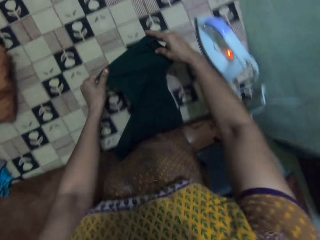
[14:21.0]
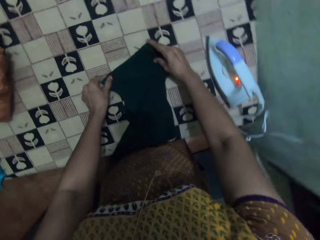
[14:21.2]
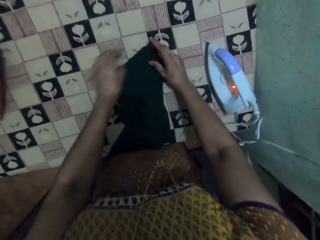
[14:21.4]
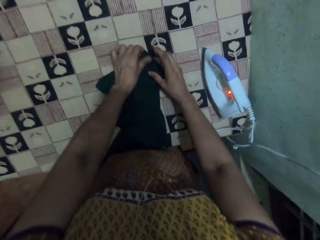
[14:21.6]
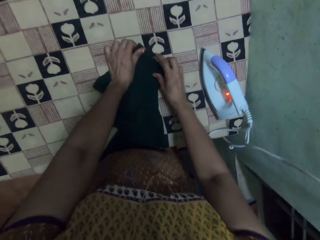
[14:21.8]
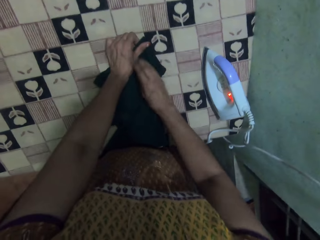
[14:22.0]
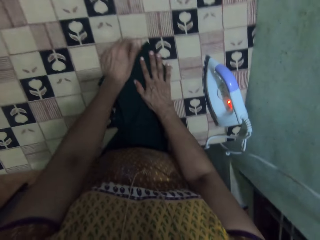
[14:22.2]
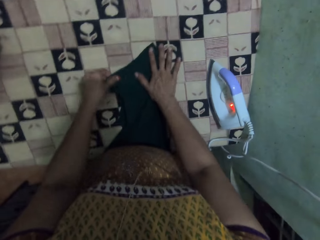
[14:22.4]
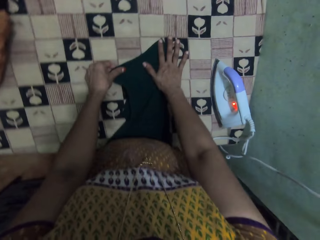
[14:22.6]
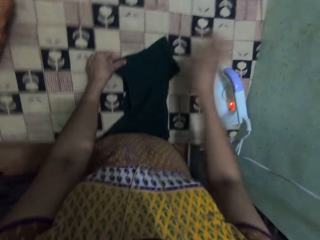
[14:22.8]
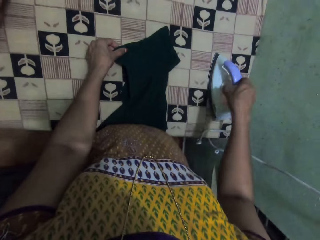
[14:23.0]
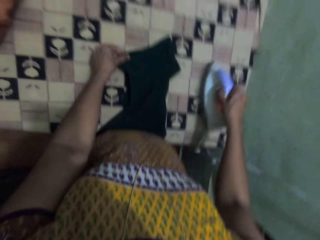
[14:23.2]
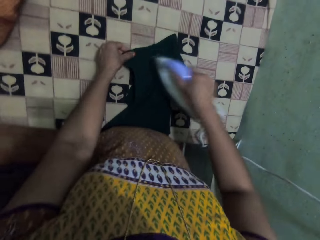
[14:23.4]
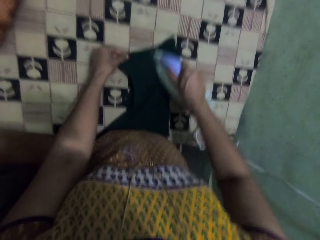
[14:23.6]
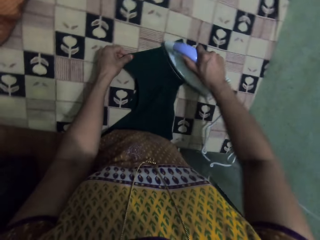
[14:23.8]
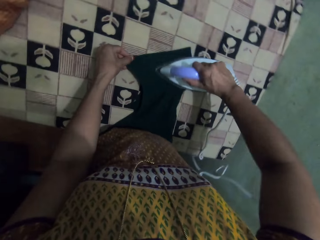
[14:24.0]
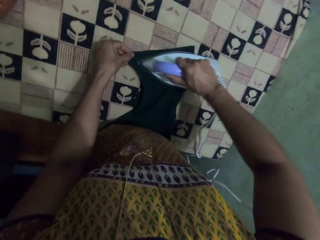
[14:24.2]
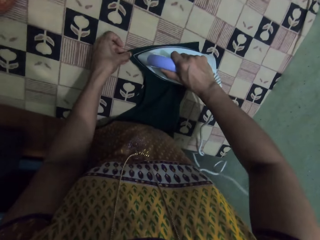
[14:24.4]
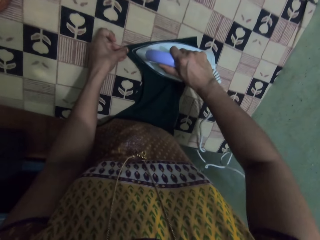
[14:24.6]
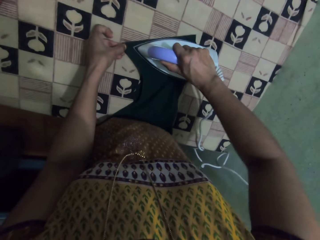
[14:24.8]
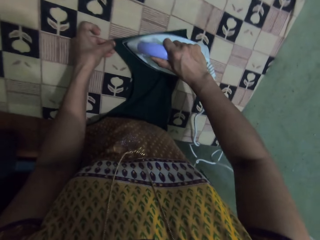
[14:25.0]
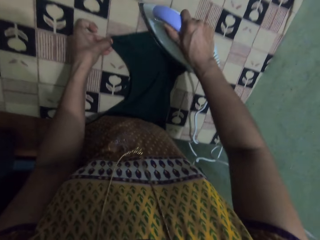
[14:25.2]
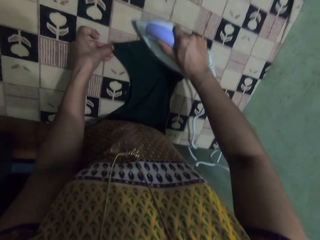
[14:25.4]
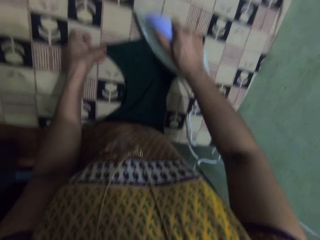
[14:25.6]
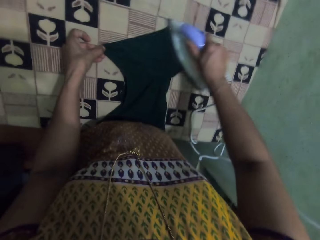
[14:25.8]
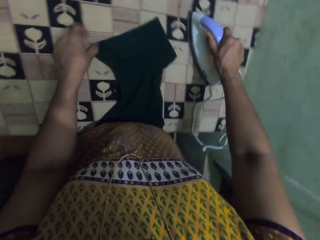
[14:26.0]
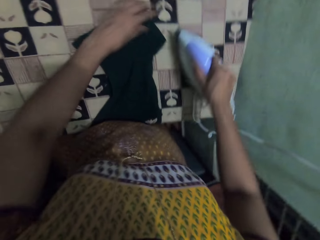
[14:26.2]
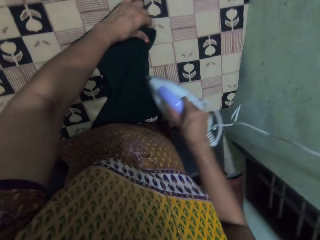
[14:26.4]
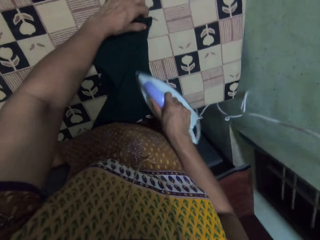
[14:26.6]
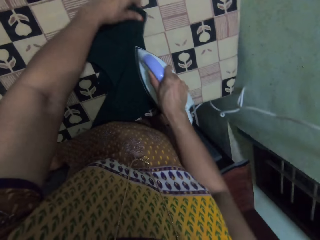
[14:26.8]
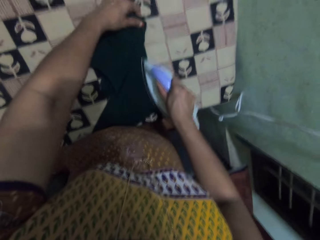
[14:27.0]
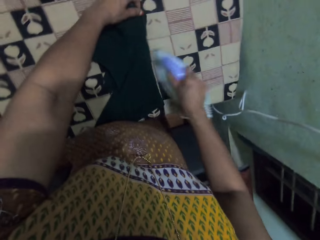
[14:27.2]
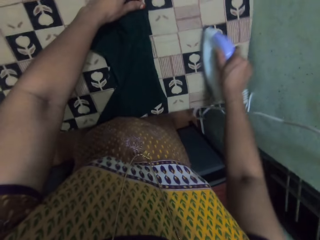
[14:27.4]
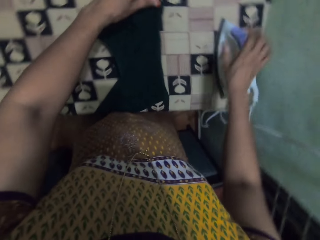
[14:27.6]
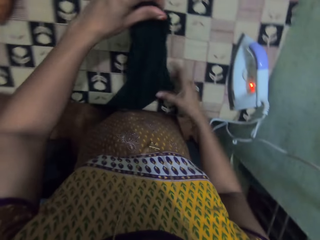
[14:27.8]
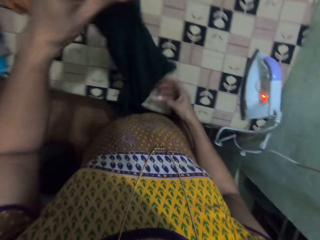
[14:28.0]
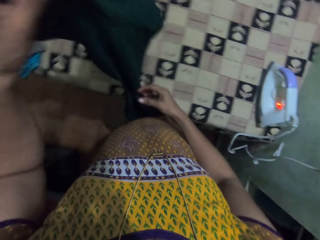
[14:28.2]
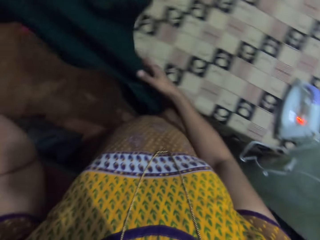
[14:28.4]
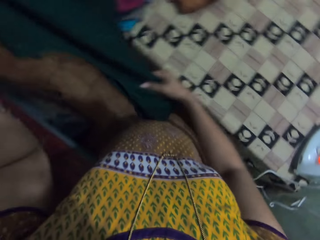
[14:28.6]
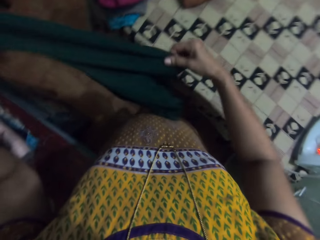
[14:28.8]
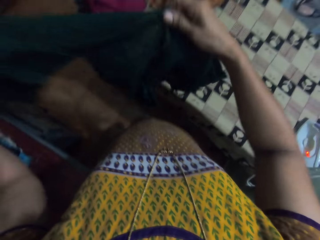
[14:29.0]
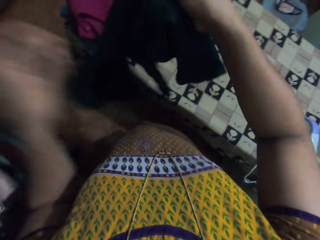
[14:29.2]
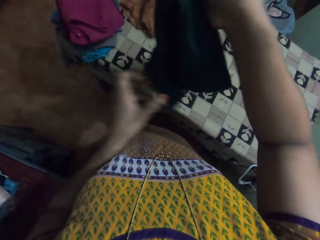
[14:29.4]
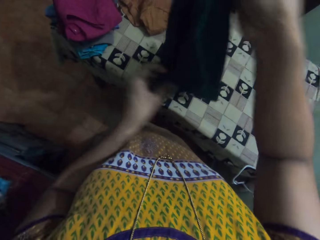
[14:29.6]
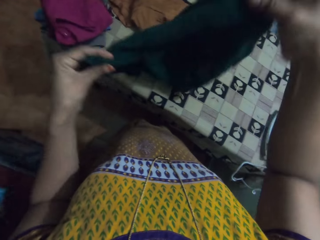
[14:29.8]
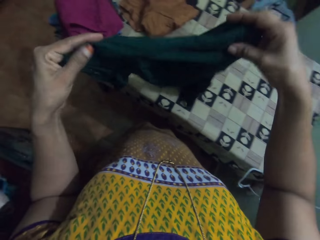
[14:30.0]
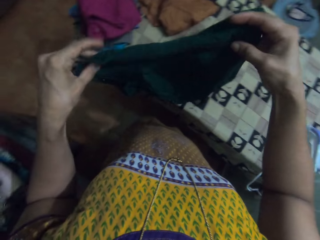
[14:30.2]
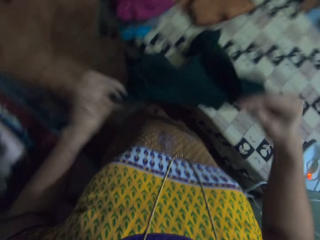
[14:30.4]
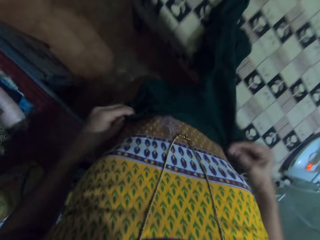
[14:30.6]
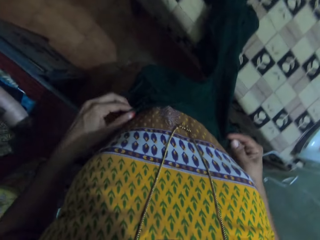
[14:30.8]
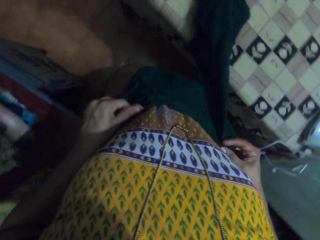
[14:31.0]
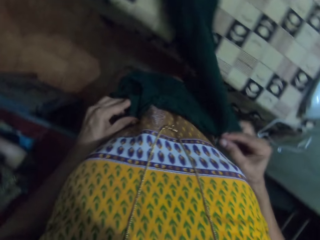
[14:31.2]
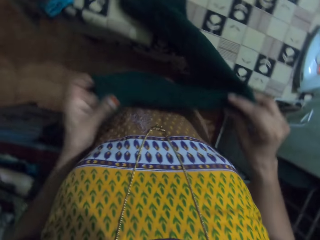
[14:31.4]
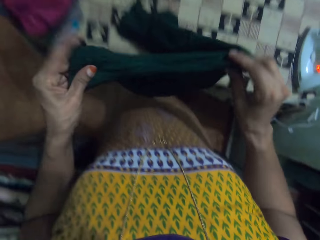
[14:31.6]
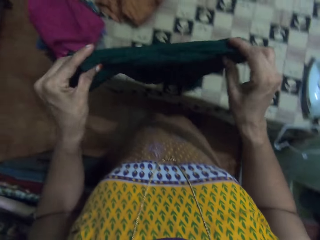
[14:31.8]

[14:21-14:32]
The camera wearer arranges the cloth on the table. They put the cloth down. They take the iron. They iron the cloth. They put the iron on the table. They lift up the cloth. They put the cloth down.

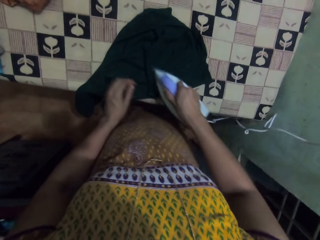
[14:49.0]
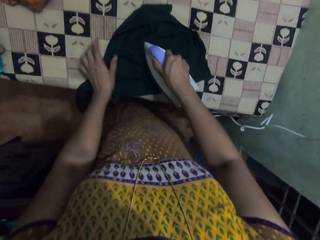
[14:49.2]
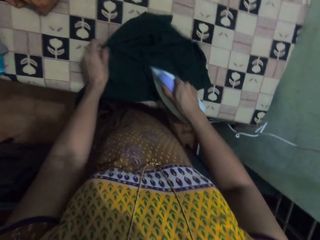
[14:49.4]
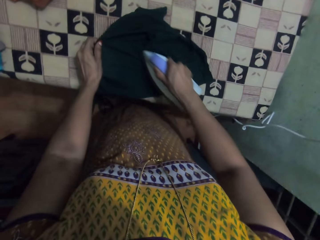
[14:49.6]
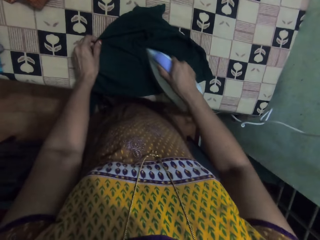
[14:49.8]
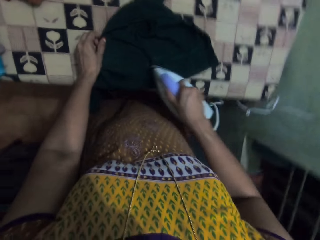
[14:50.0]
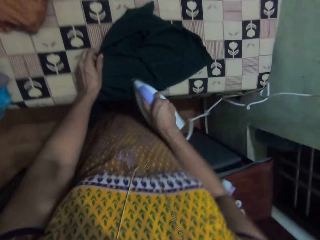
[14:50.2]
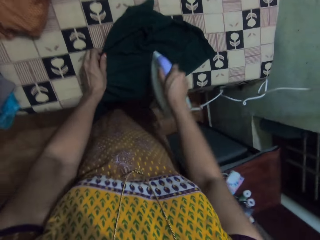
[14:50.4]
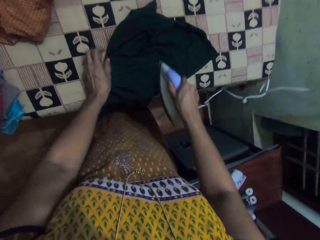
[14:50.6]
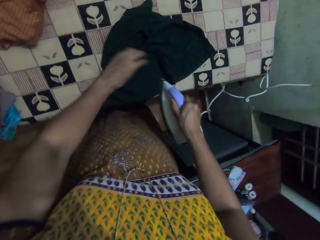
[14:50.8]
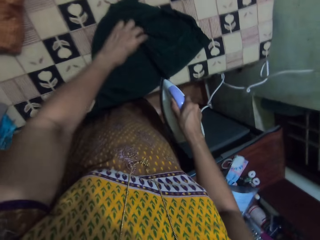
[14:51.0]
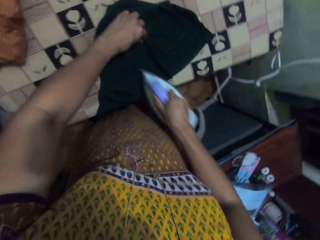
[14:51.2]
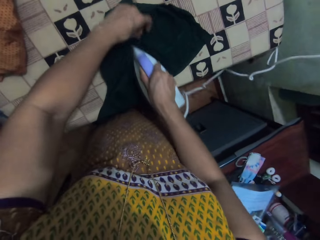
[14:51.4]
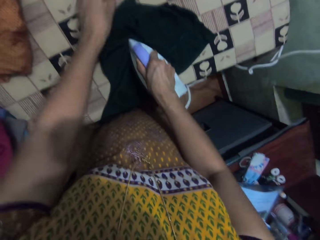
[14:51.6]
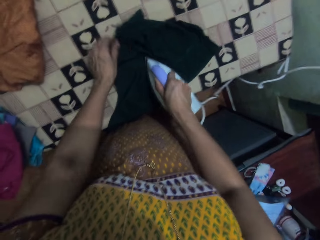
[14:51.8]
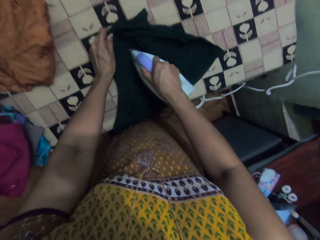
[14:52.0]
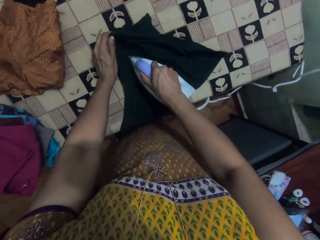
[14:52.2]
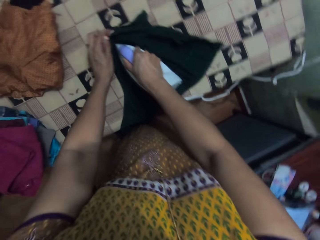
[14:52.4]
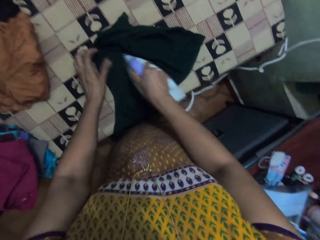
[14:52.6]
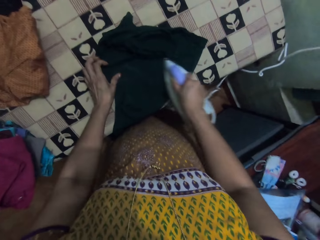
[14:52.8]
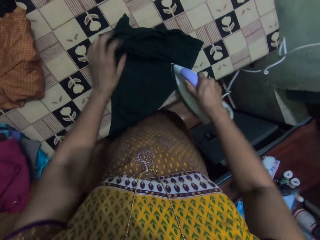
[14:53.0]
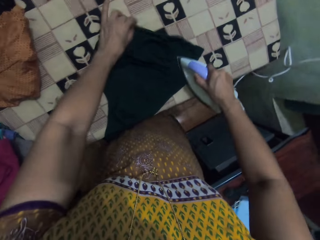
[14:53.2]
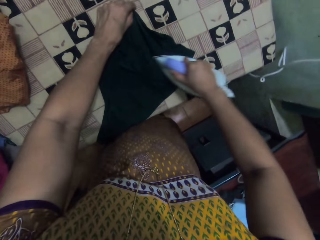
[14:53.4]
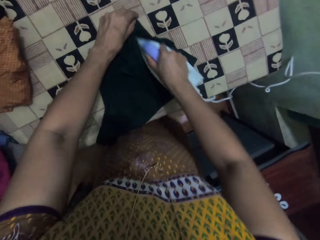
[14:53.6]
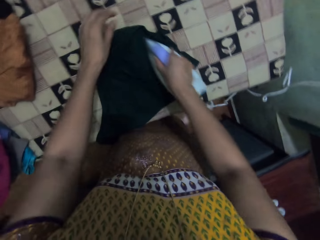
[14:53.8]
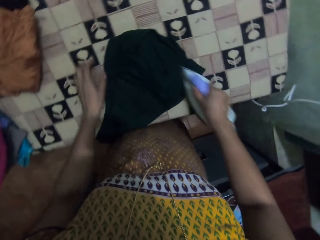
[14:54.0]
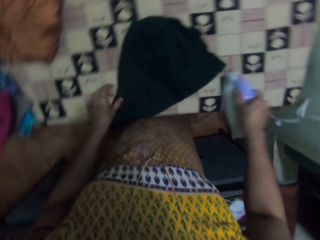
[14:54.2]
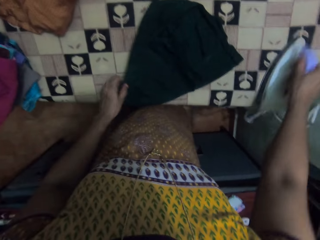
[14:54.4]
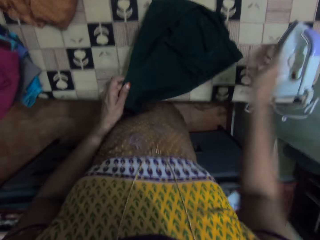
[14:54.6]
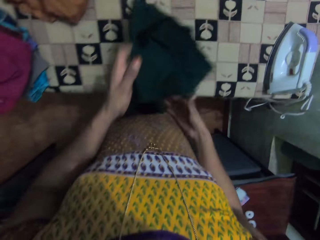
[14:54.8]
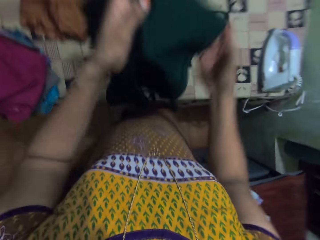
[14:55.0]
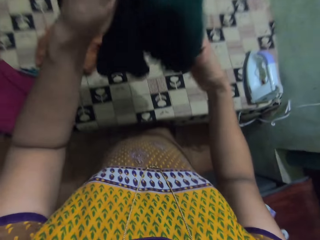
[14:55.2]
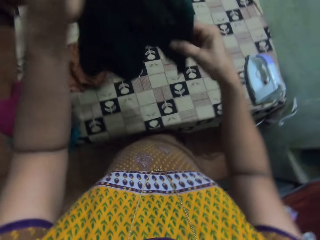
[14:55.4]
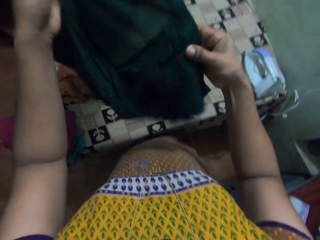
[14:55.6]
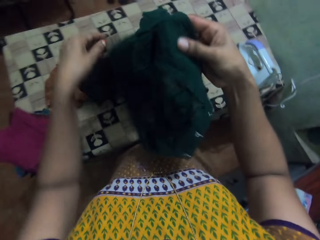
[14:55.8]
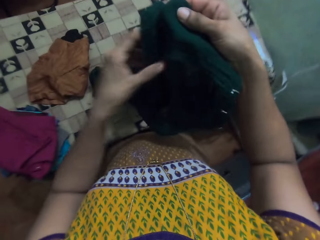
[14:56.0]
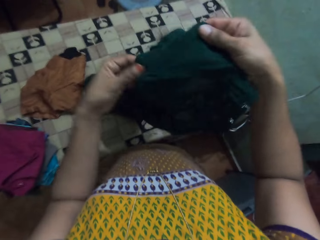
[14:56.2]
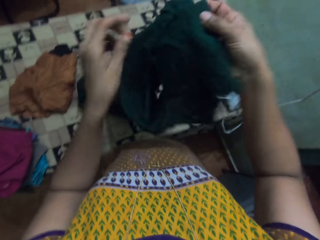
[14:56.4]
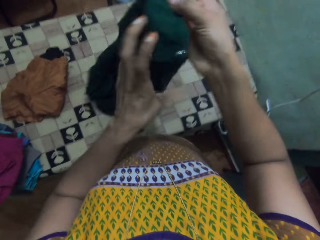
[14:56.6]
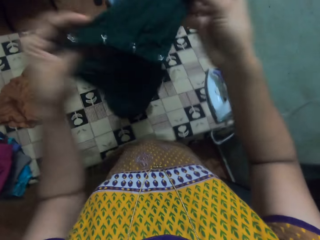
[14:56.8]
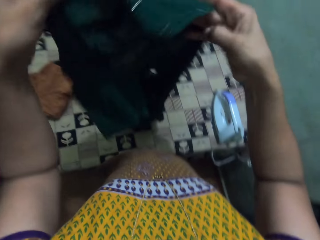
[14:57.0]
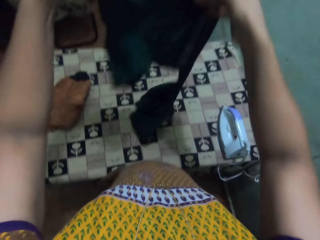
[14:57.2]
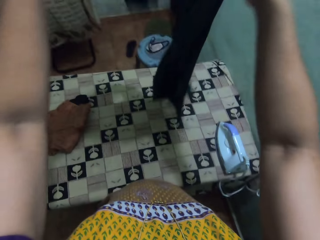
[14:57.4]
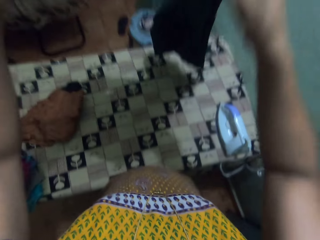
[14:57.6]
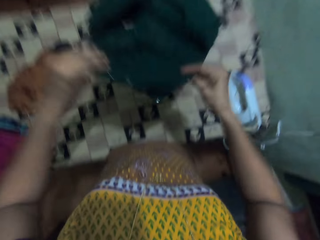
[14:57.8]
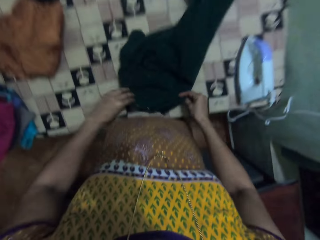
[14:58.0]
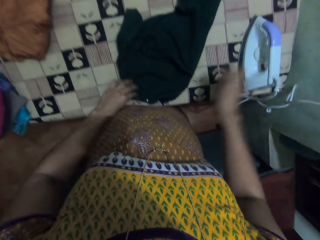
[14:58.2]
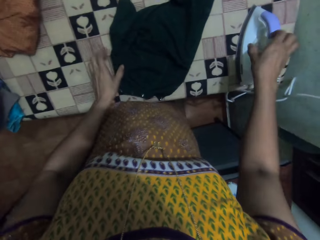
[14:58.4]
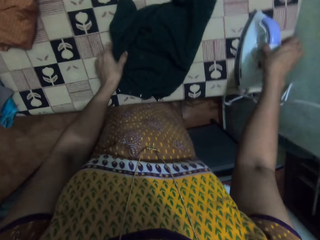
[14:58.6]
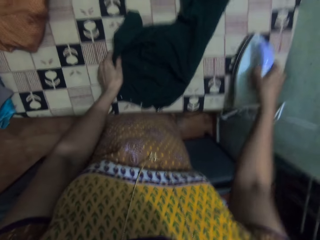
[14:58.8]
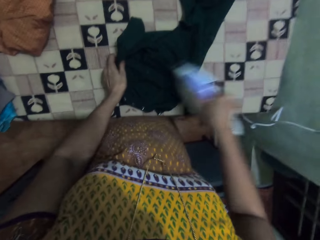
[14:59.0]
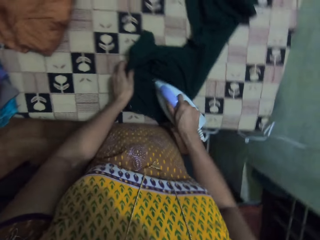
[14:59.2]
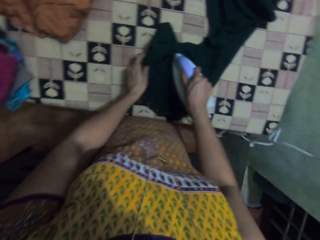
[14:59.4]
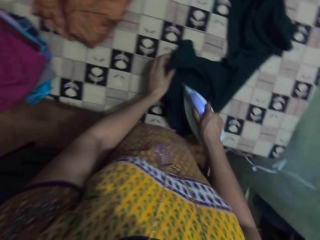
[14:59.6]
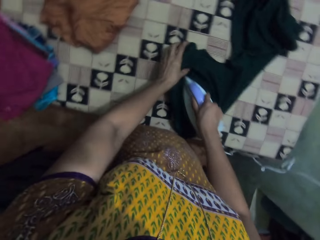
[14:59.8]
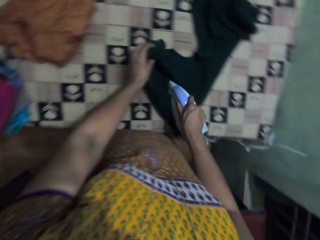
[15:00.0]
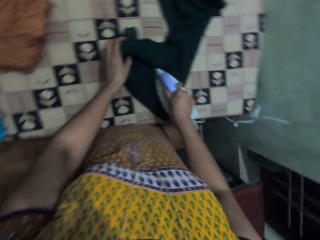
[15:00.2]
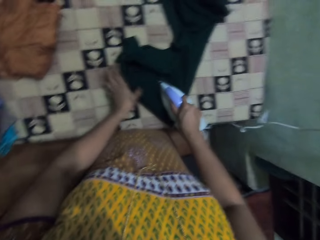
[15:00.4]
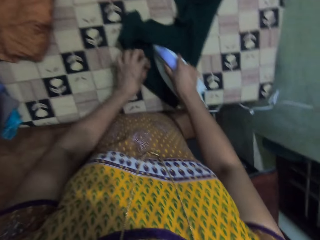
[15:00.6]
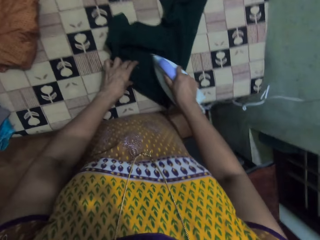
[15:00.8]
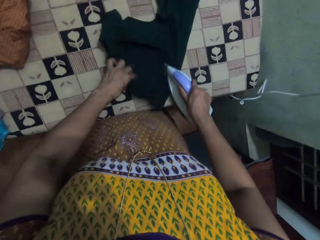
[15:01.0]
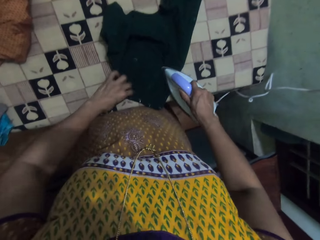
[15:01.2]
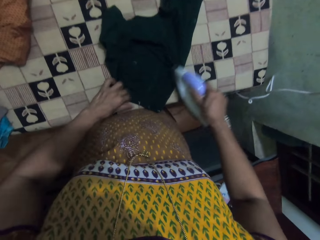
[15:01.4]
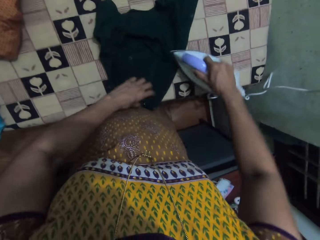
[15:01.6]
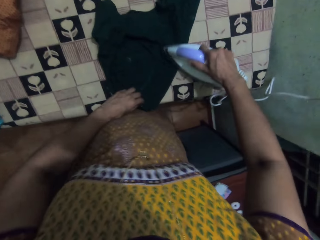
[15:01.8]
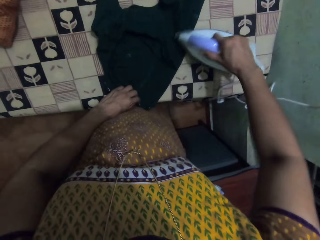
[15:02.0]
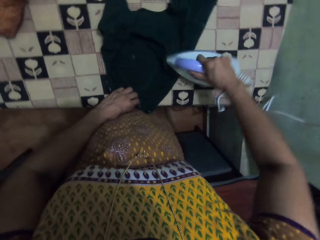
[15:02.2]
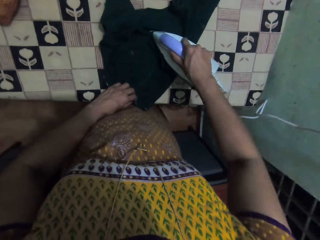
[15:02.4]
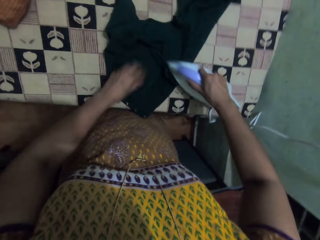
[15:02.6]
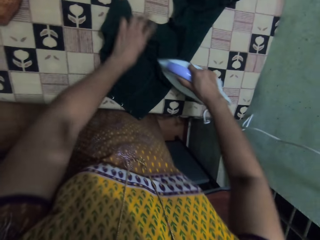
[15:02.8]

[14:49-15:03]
The camera wearer irons the cloth. They put the iron on the table. They lift up the cloth. They touch the cloth. They put the cloth down. They arrange the cloth on the table. They take the iron. They iron the cloth.
